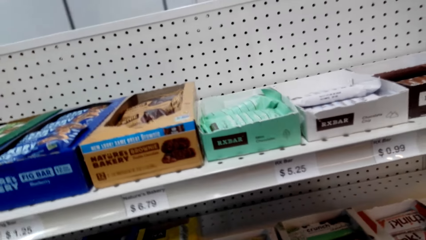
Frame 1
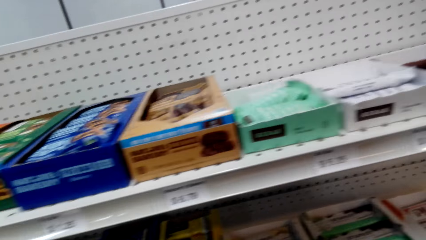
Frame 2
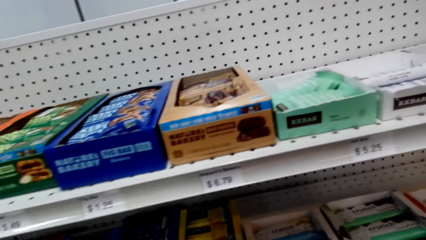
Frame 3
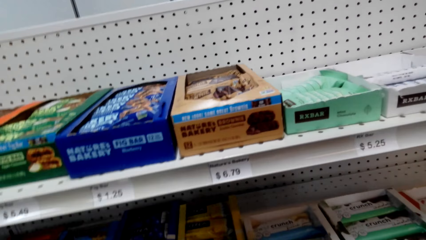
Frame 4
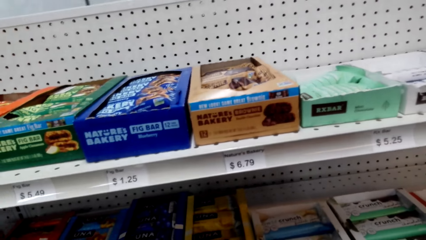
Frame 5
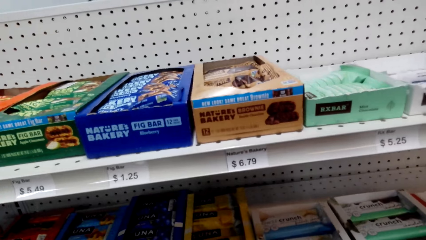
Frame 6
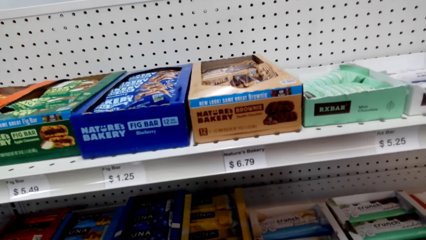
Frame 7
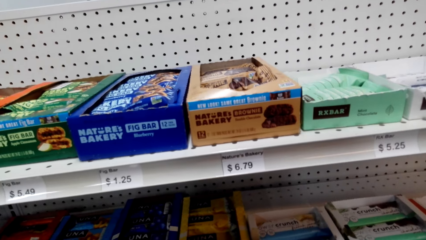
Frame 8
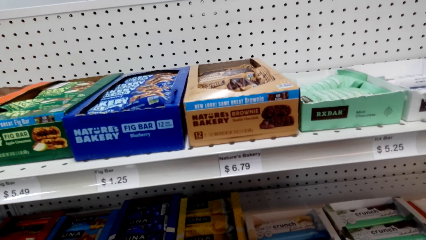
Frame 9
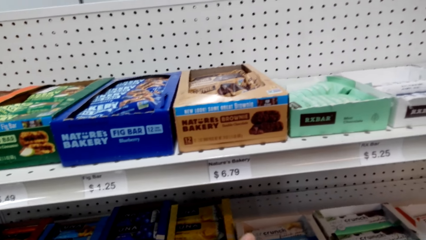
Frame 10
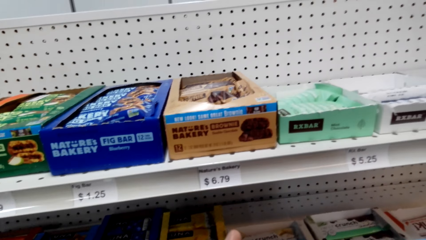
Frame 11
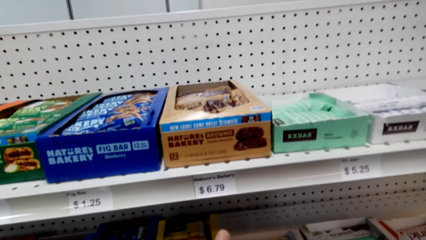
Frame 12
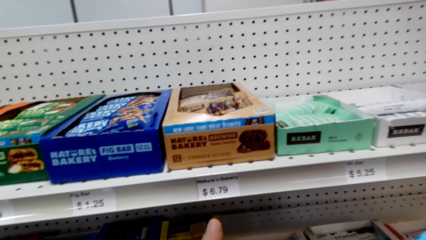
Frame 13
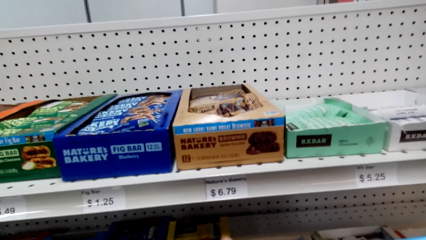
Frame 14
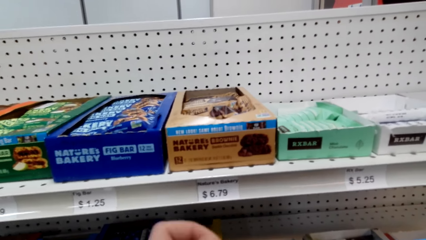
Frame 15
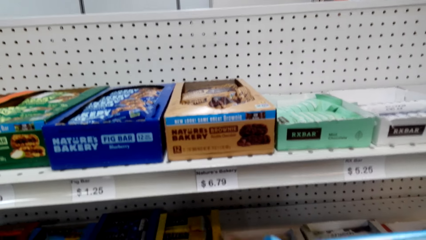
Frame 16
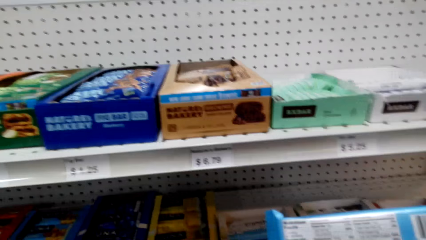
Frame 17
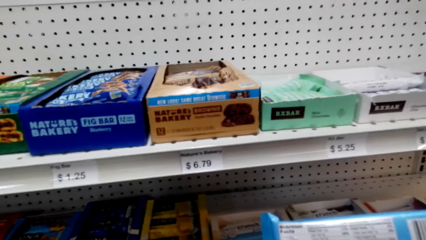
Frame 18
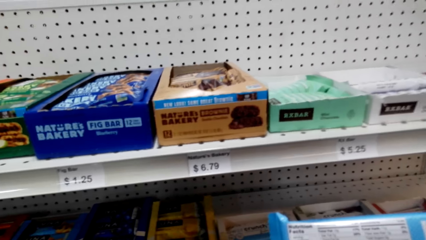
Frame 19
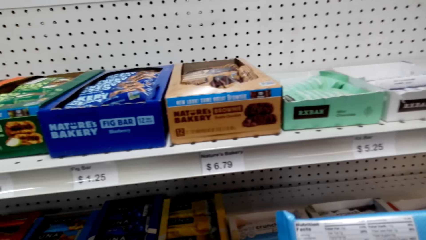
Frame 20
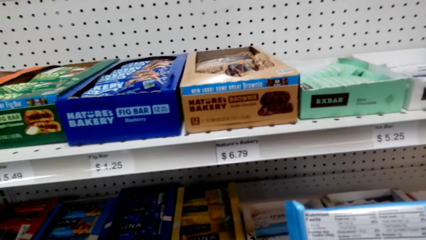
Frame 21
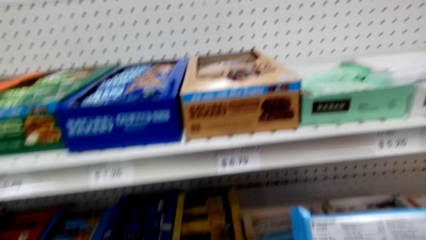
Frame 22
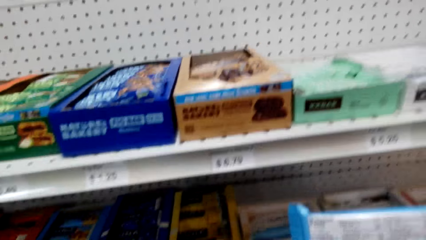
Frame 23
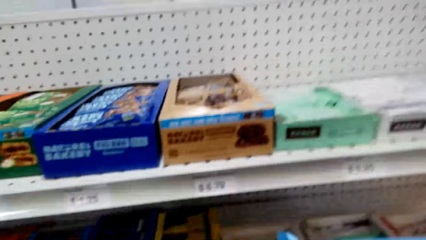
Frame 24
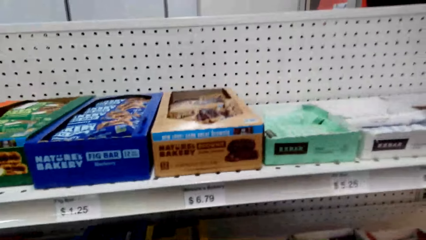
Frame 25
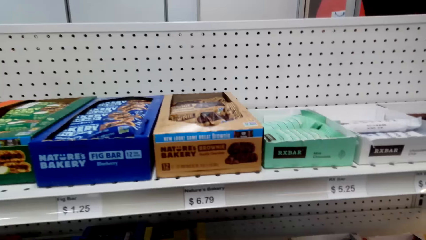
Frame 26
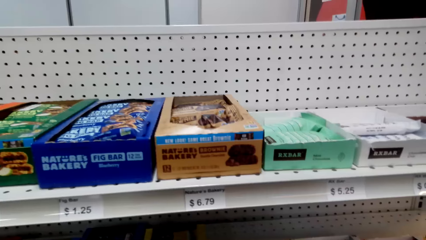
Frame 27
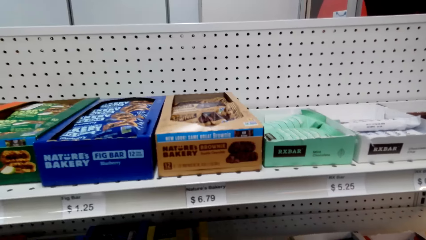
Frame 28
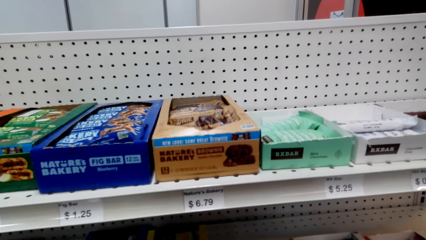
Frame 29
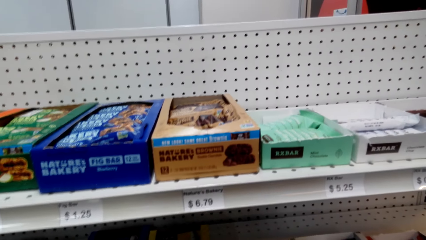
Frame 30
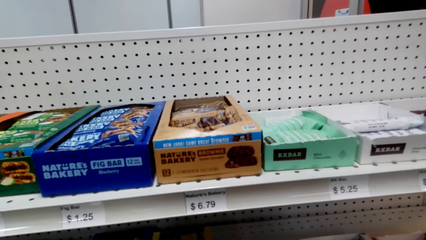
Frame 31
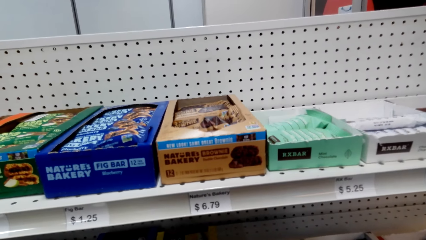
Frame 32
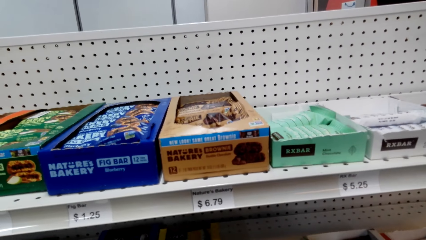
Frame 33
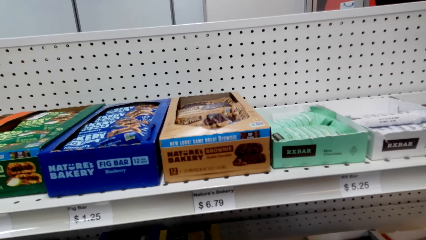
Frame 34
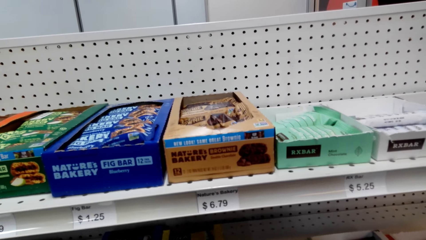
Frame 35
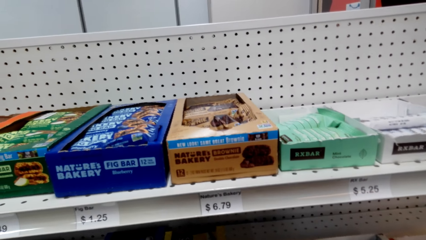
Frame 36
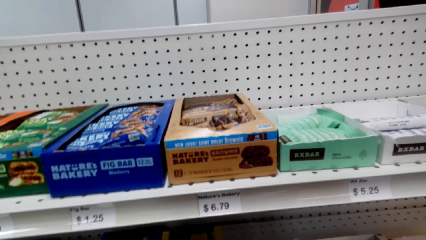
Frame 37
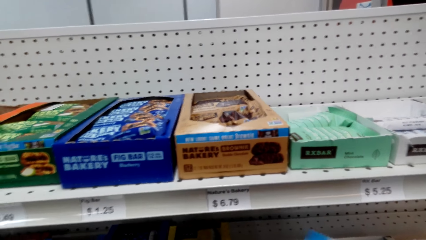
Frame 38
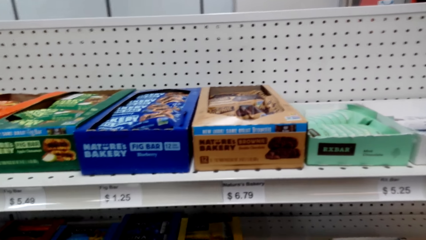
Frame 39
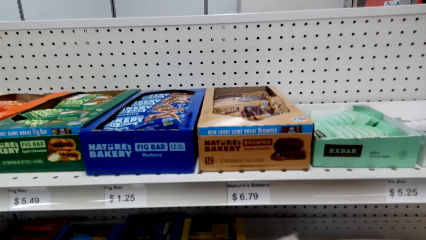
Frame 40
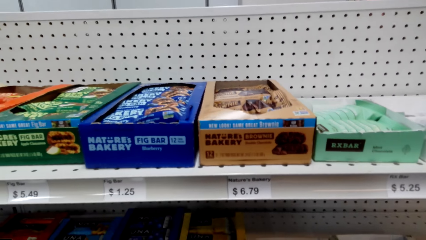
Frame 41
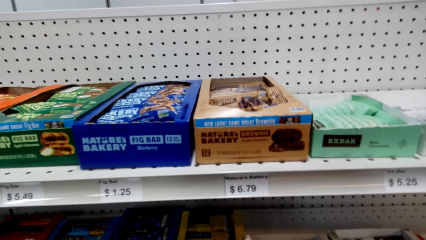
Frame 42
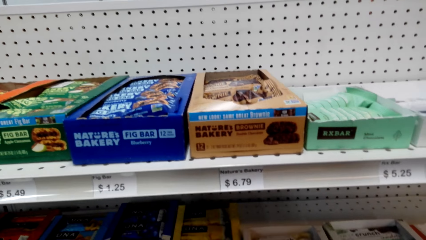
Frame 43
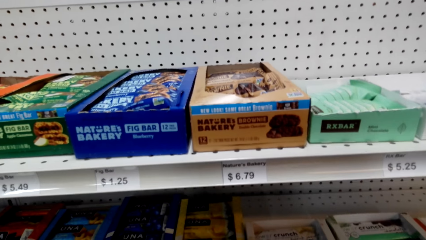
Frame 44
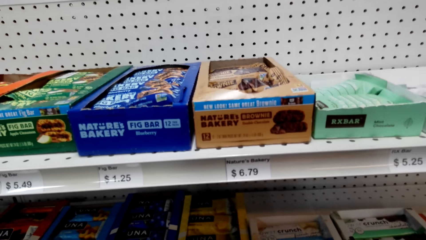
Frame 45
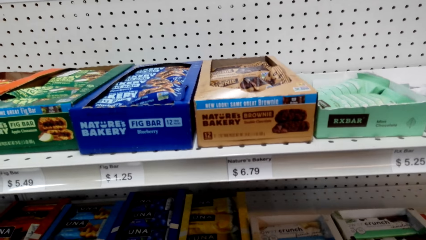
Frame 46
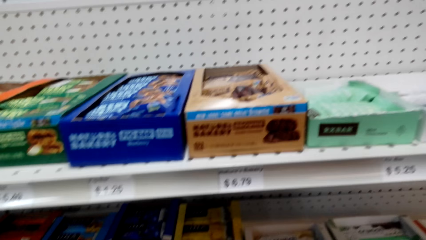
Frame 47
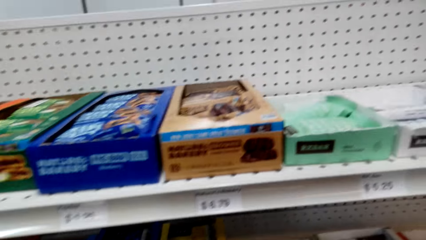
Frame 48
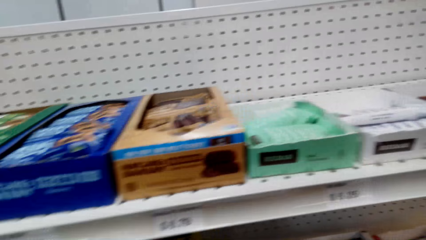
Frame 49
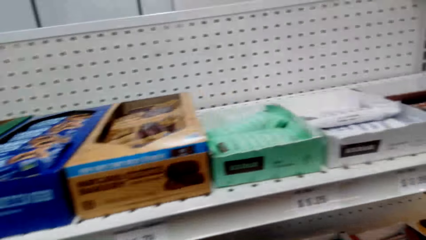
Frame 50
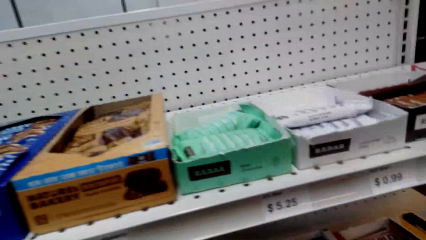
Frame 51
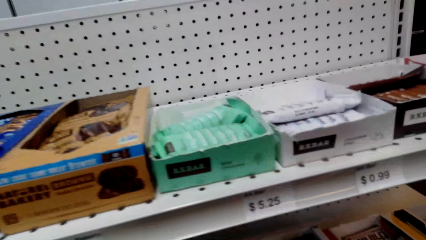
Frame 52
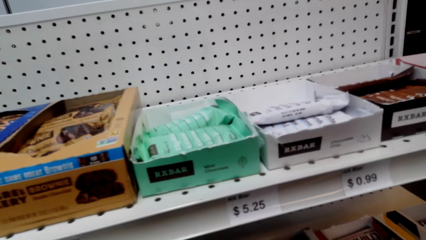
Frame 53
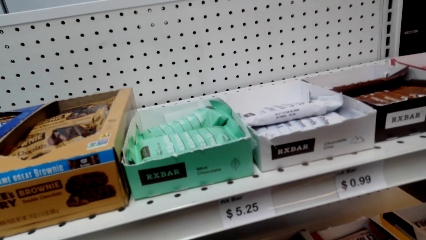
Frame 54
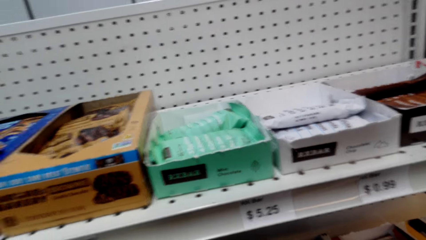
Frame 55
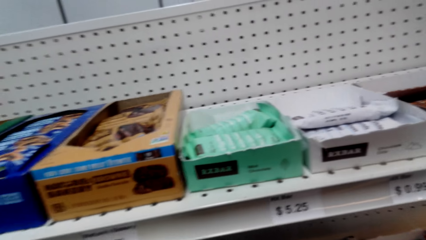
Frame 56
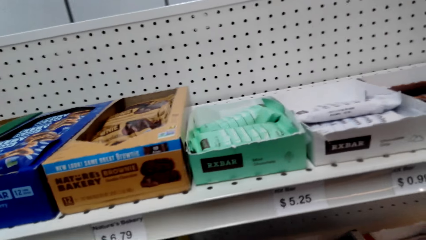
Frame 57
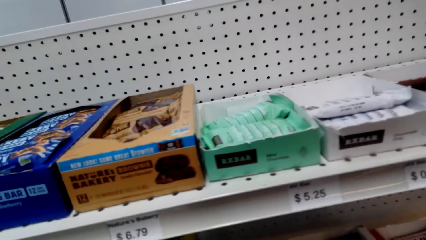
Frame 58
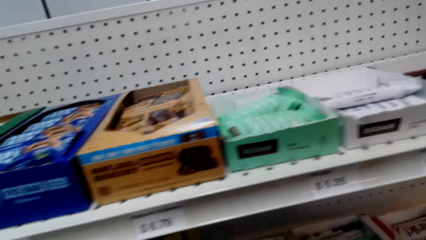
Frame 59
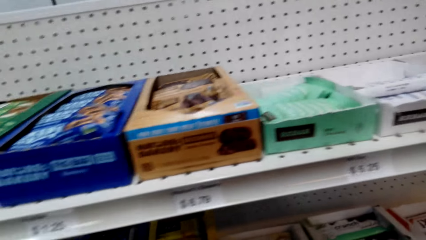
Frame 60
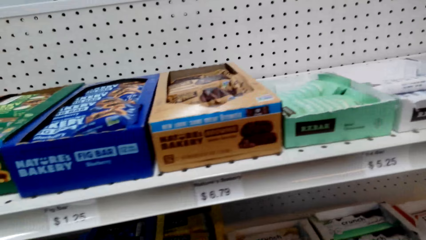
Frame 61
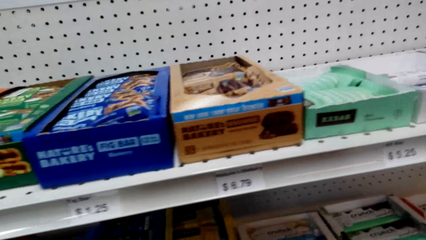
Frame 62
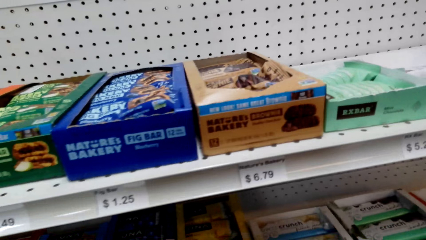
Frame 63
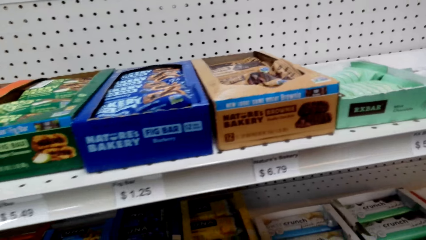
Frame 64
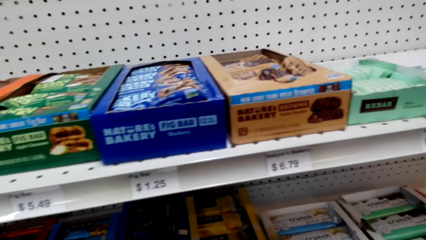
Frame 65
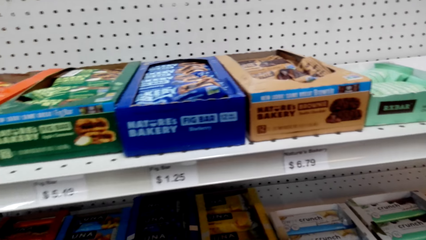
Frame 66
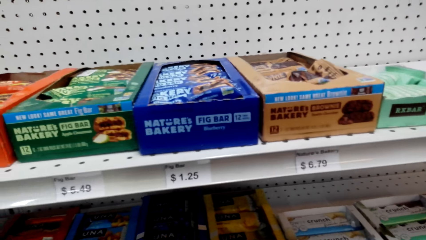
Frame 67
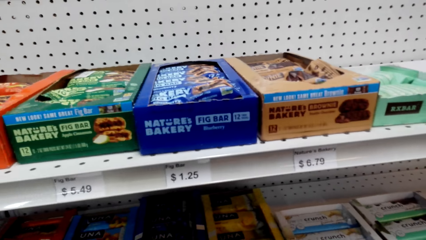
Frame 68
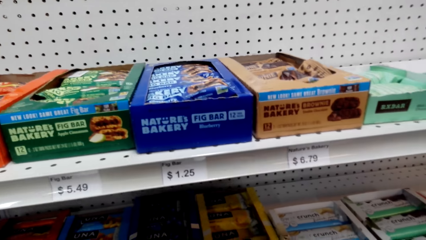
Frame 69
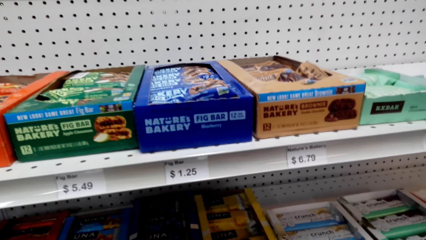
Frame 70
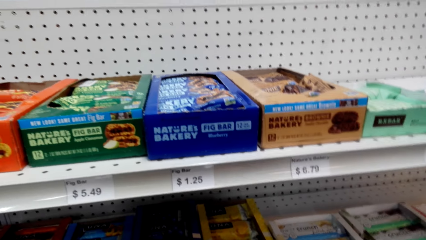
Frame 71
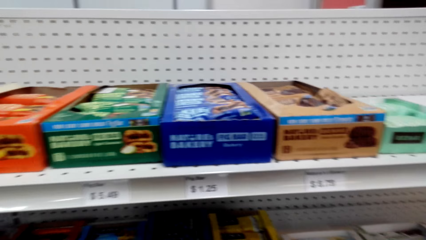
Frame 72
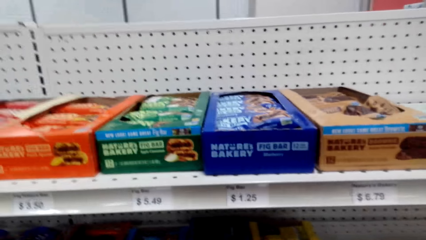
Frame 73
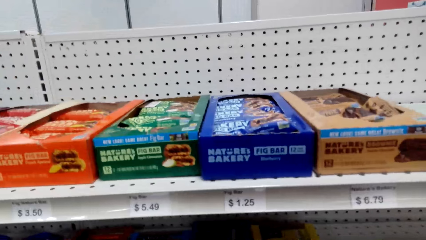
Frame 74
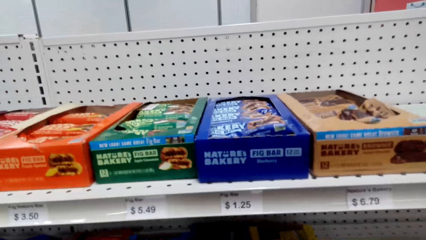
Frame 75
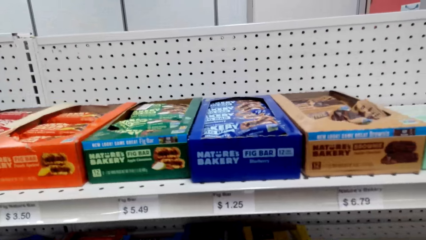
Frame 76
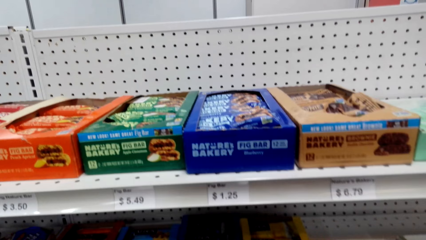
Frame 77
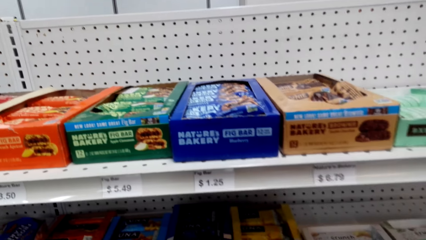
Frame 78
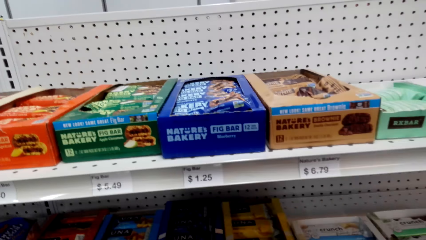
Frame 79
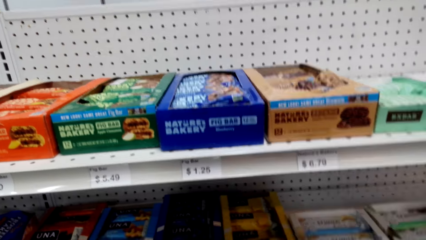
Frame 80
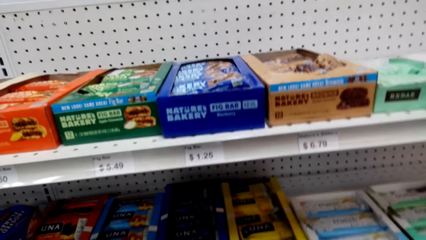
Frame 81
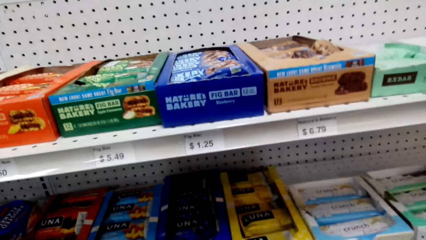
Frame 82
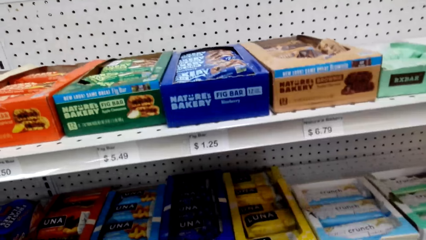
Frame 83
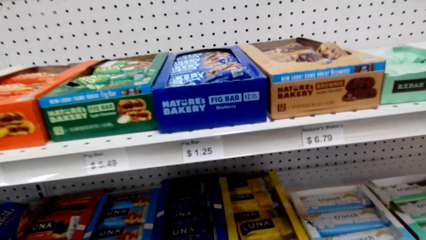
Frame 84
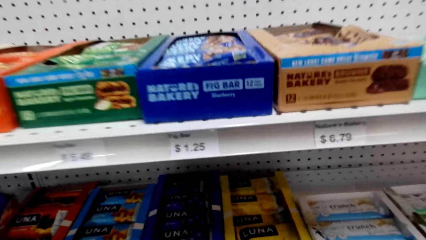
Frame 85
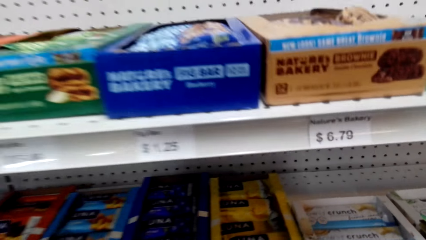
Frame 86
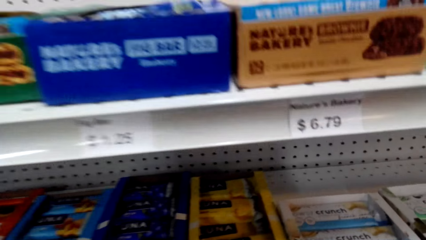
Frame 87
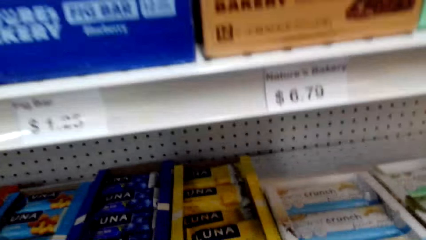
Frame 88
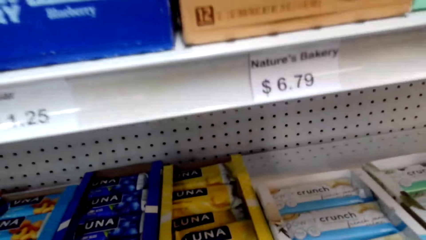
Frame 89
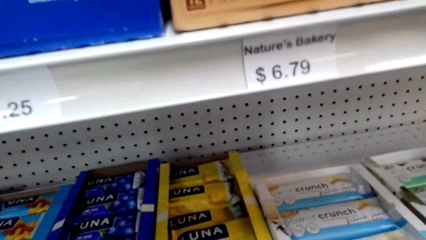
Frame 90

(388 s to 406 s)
The camera wearer holds a snack bar. They read the snack bar package. They look at the snack bars on the shelf. They move closer to the snack bars shelf.
